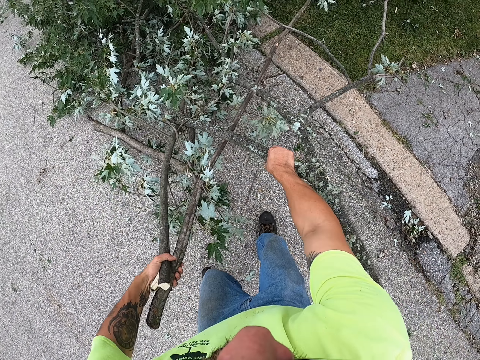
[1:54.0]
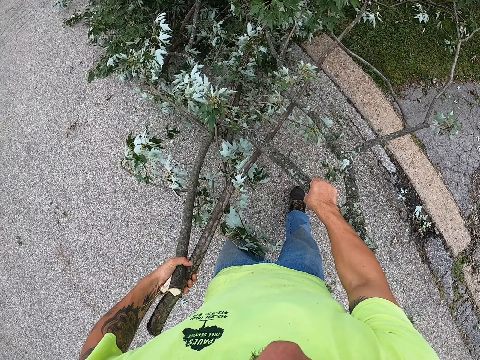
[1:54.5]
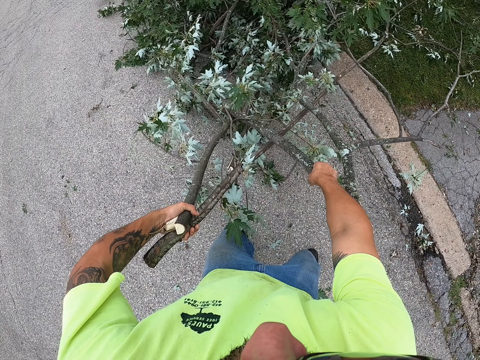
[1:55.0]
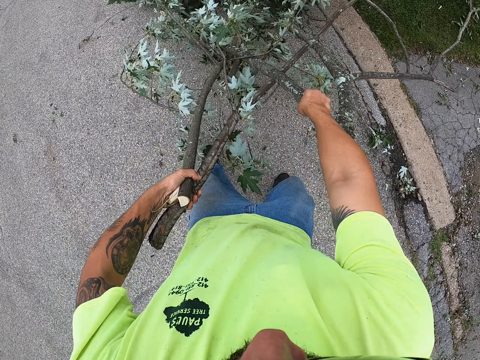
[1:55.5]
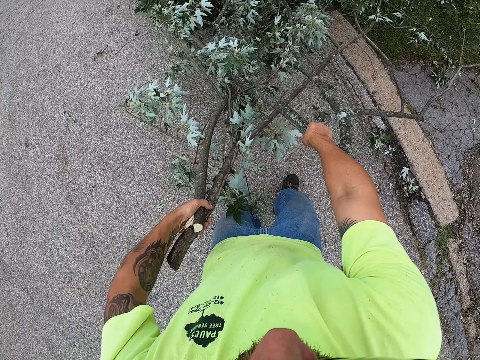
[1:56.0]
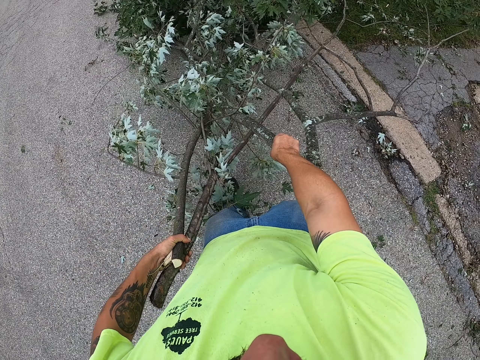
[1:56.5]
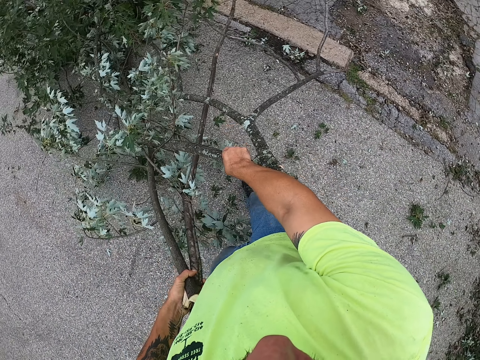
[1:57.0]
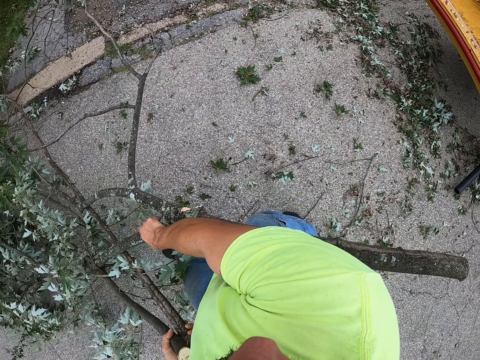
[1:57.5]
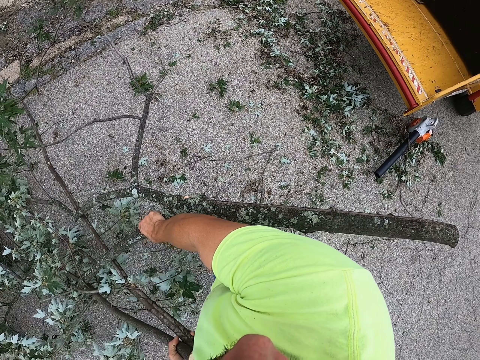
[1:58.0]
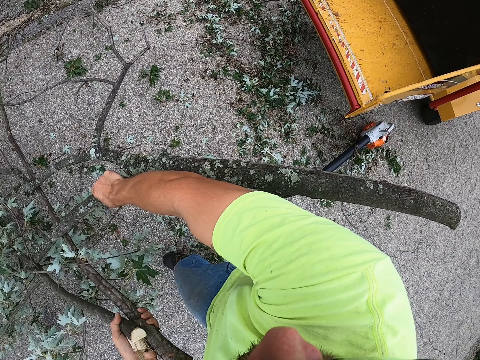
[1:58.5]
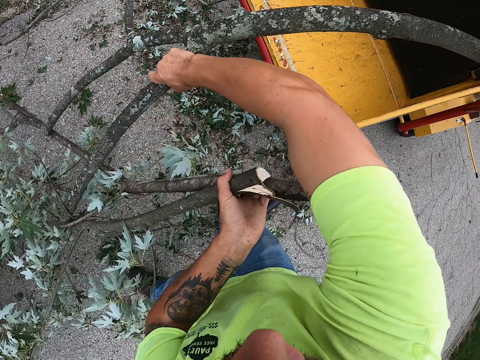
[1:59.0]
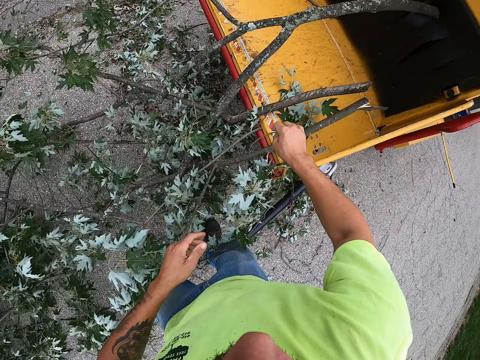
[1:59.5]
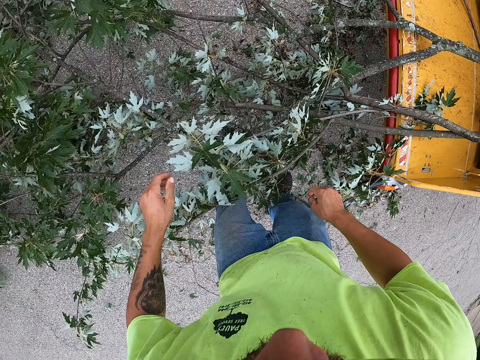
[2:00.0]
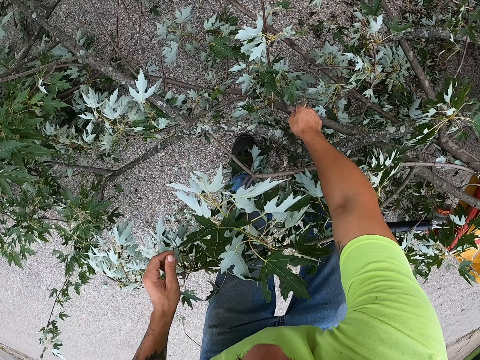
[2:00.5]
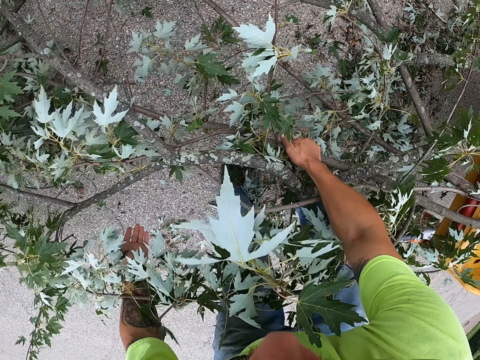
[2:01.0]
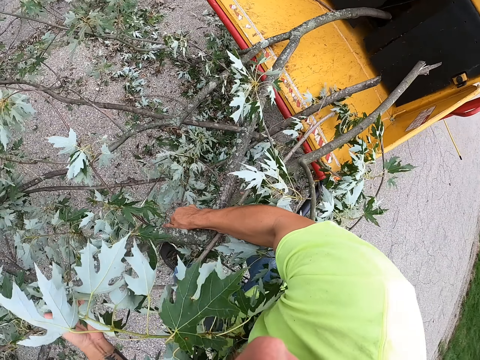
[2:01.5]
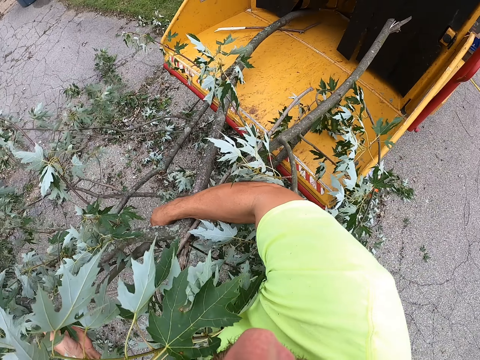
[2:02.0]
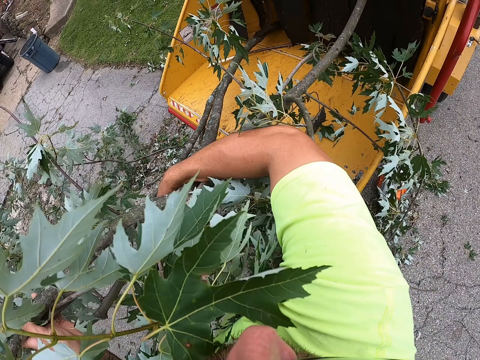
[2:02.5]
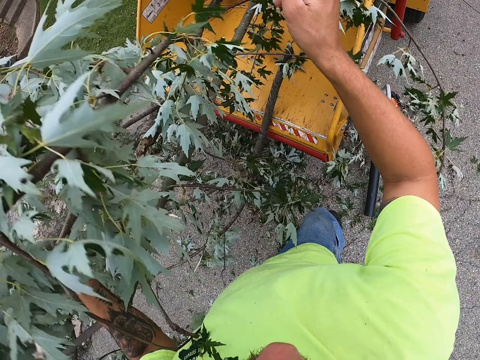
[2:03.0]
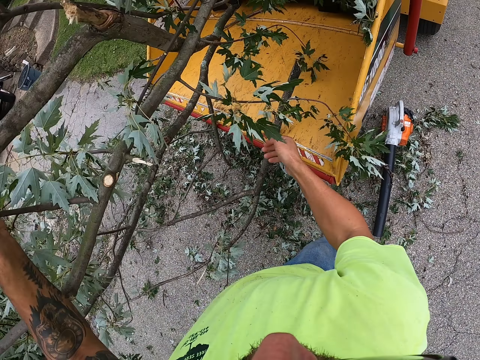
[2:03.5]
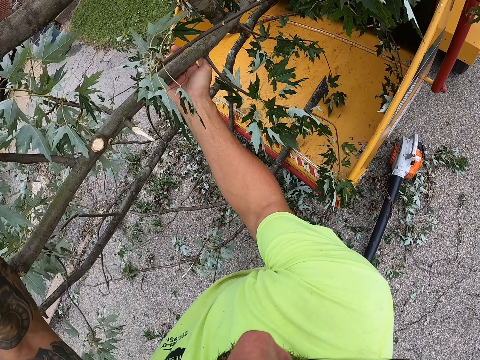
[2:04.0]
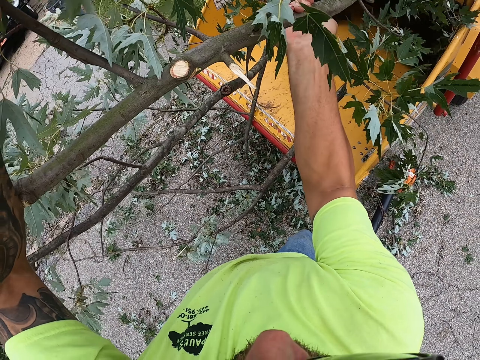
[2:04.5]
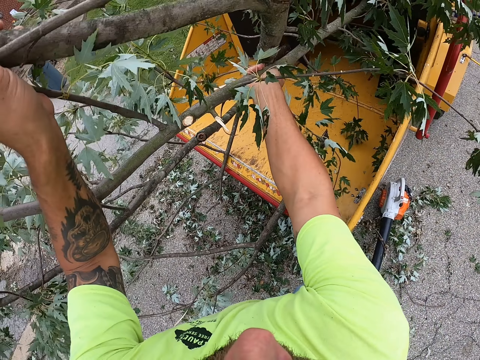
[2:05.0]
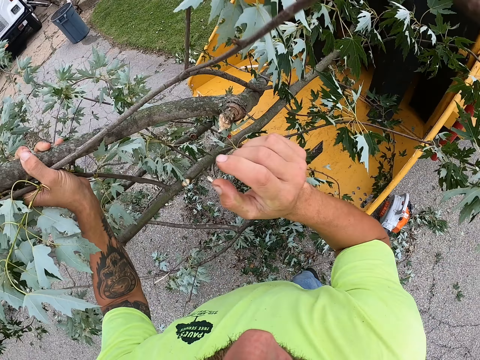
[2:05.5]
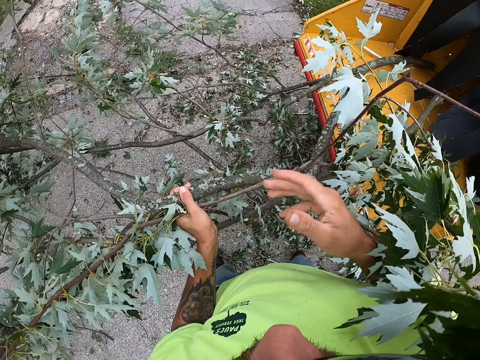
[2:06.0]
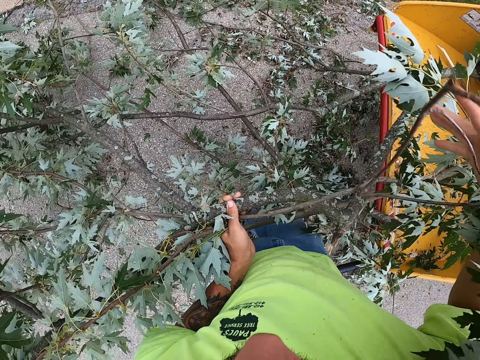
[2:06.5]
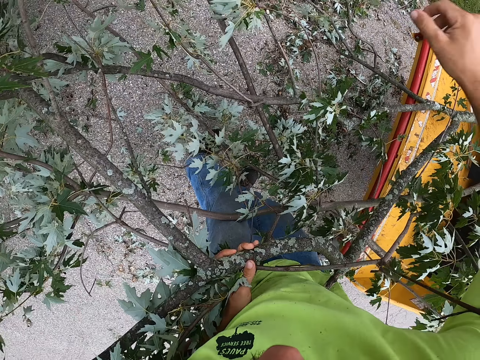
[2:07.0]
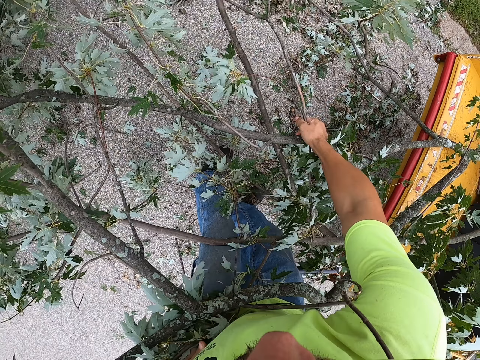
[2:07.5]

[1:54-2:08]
The camera wearer picks a branch on the ground with his right hand. He drags the branches on the ground with both hands. He places the branch on the tree shredder, the Vermeer stump grinder, with both hands. He picks a branch on the ground with his right hand, carries some branches with both hands, and puts the branches into the tree shredder with both hands. He pushes the tree branches on the Vermeer stump grinder.

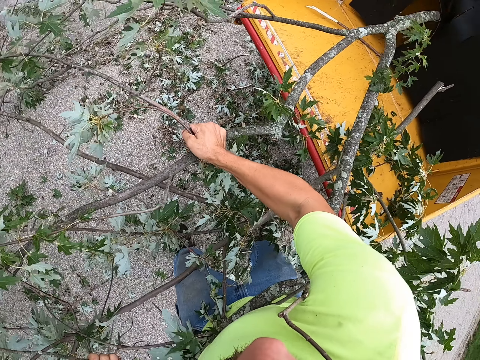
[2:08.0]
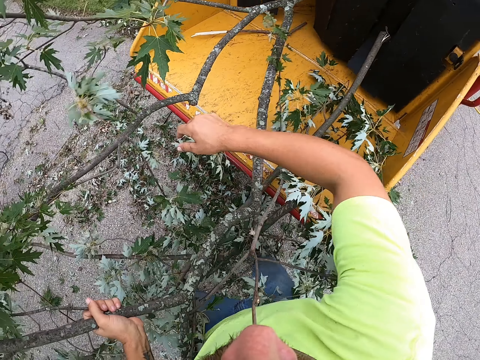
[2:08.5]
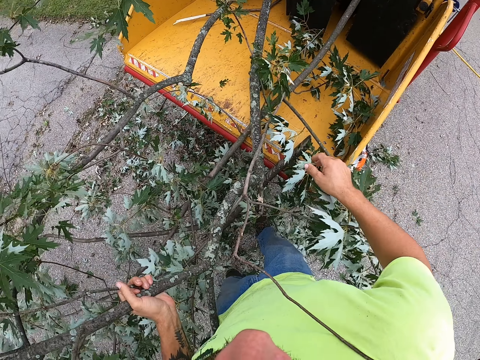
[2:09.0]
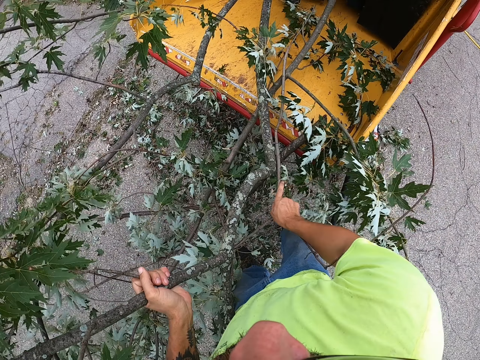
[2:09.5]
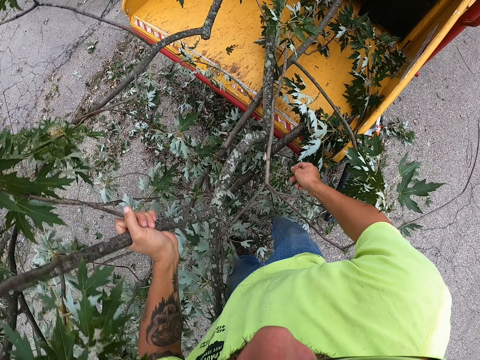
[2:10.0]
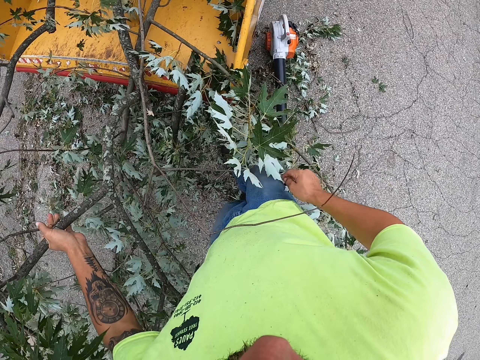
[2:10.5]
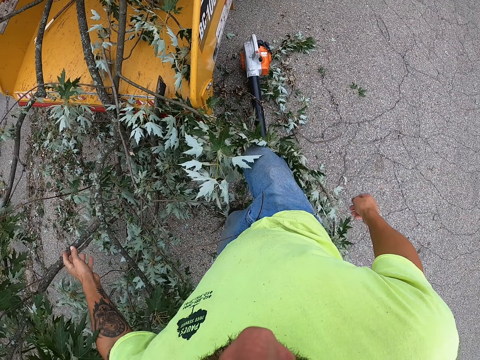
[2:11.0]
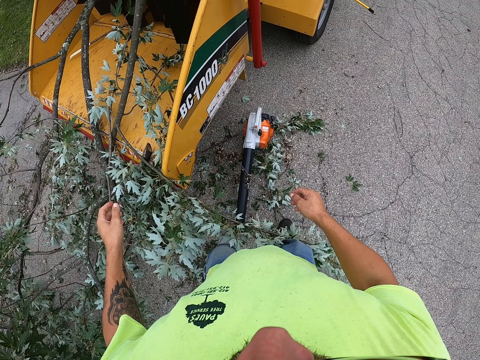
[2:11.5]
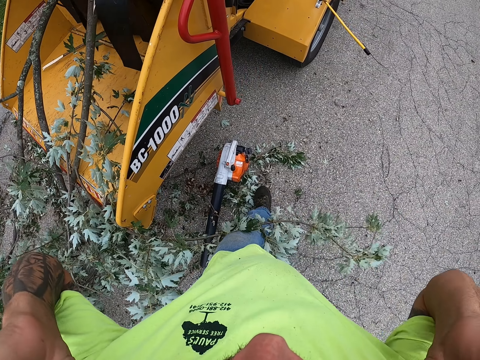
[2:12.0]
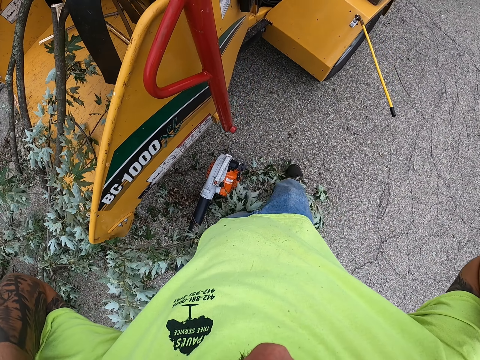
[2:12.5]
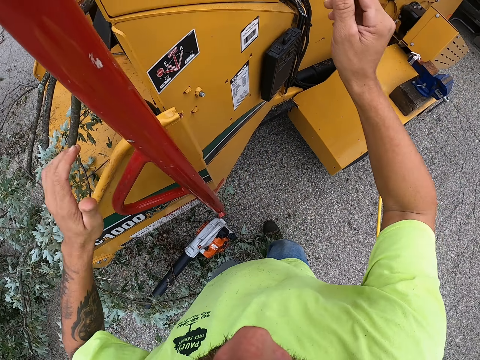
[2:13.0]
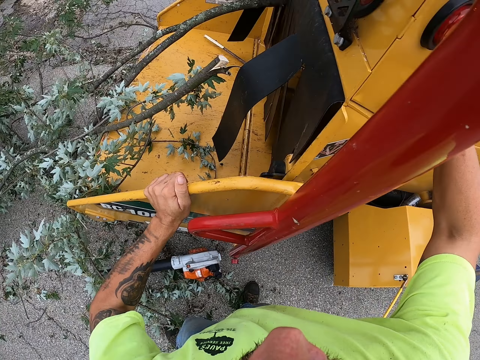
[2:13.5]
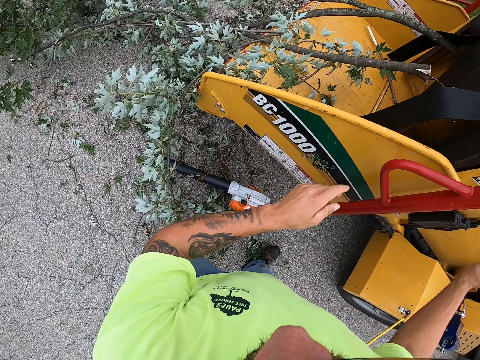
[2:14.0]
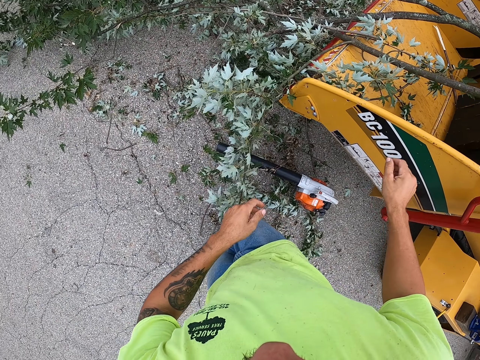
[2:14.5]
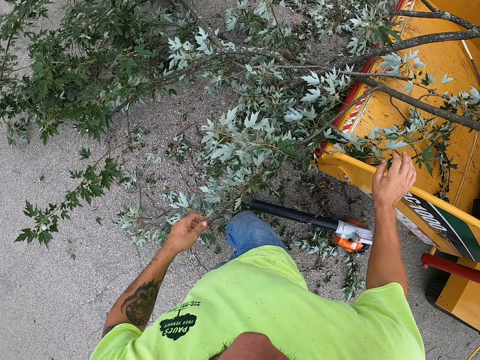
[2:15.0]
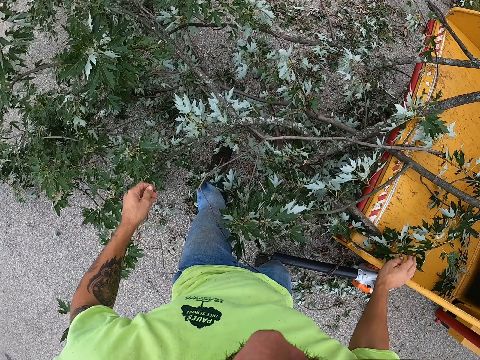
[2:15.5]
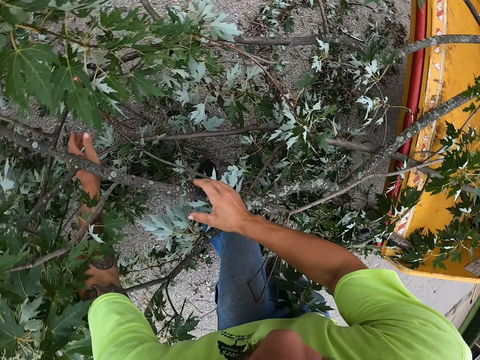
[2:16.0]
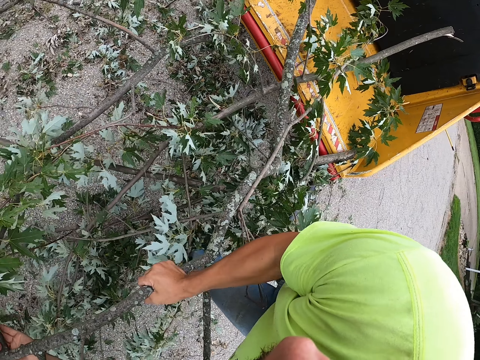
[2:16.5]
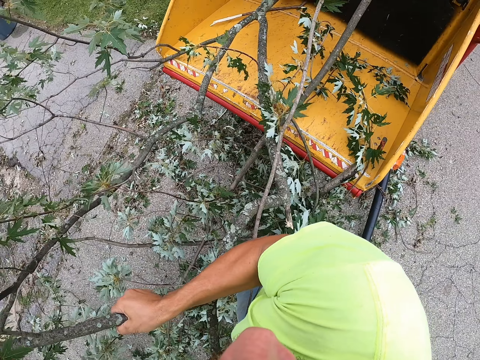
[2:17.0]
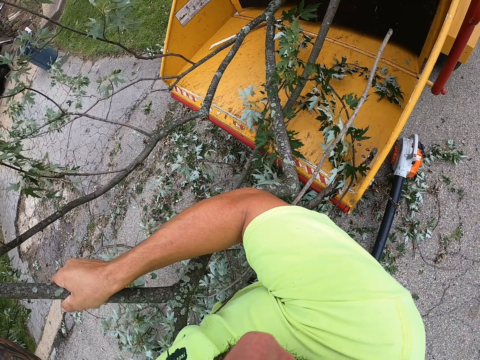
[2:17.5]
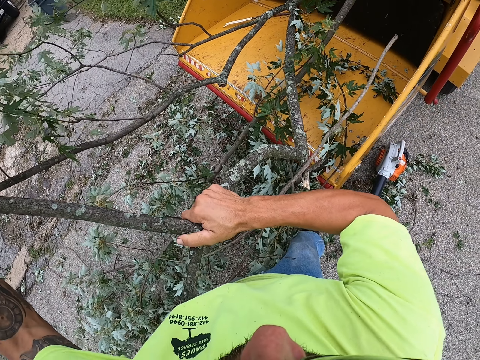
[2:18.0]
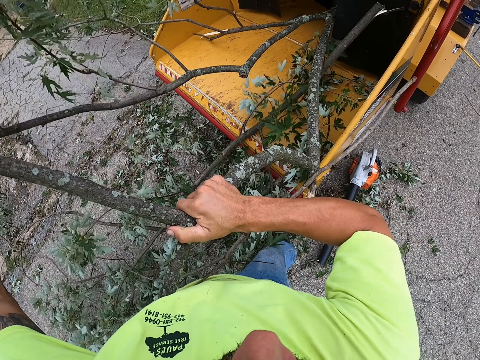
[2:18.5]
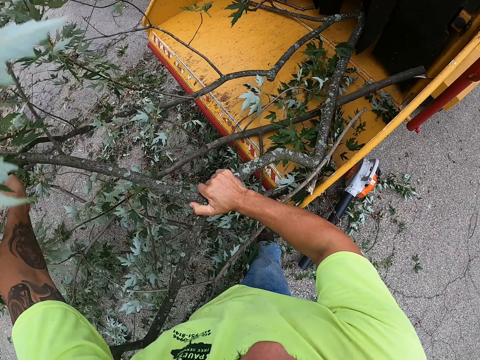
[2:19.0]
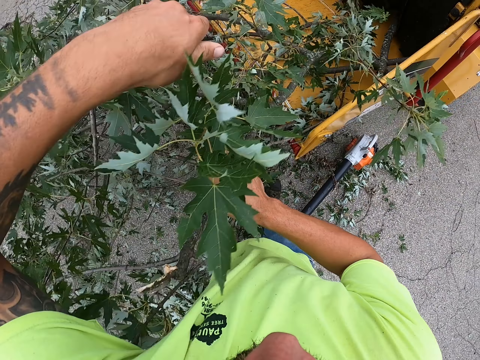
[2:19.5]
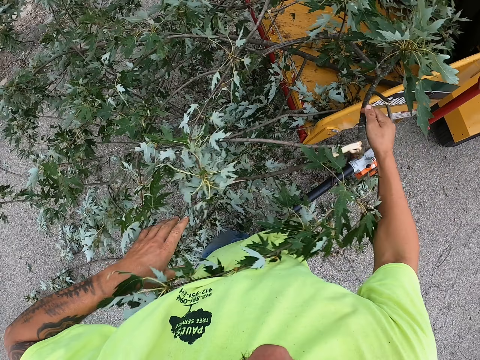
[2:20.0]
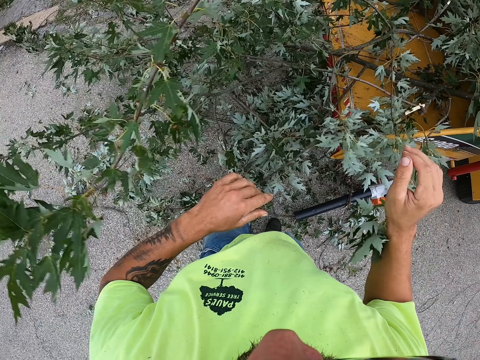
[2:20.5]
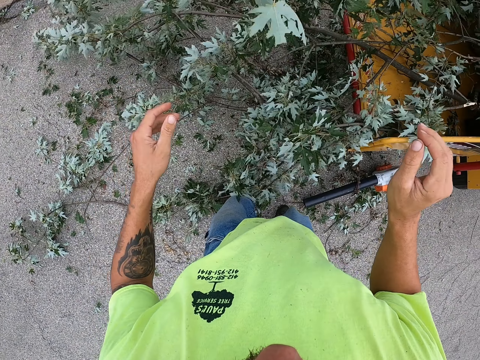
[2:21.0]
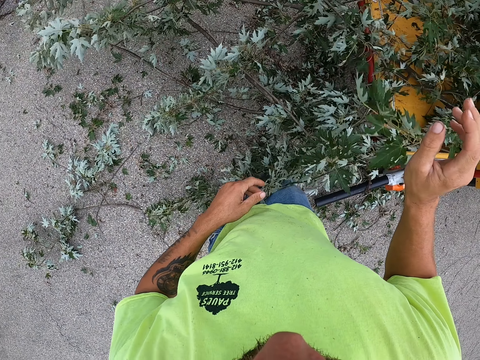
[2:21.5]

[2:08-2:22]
The camera wearer turns right and walks forward. He shakes the Vermeer stump grinder. He places his left hand on the tree shredder. He operates a control on the tree shredder with both hands. He turns left, walks forward, and turns right. He picks a branch on the tree shredder with both hands. He pushes the tree branches on the Vermeer stump grinder. He puts the branch into the tree shredder with both hands.
